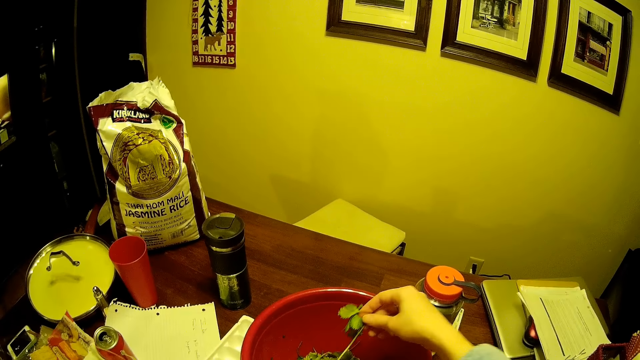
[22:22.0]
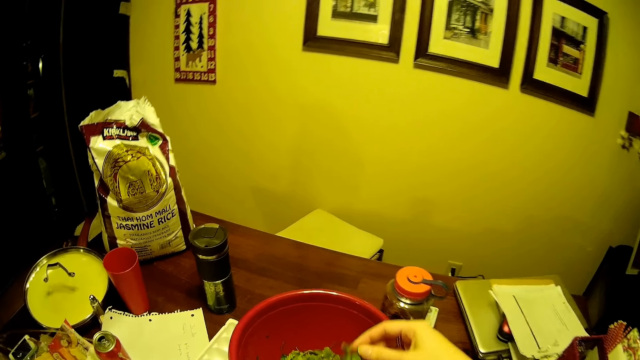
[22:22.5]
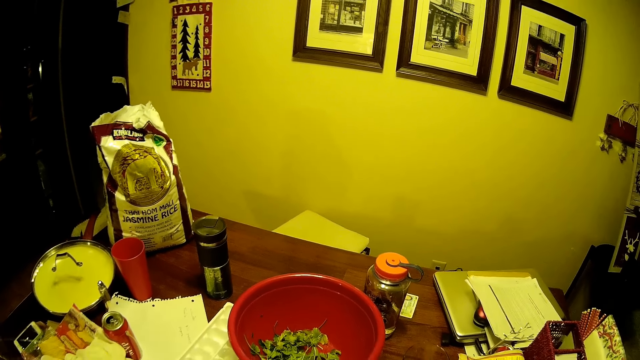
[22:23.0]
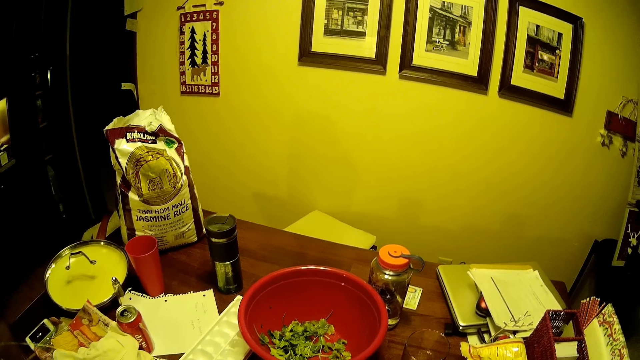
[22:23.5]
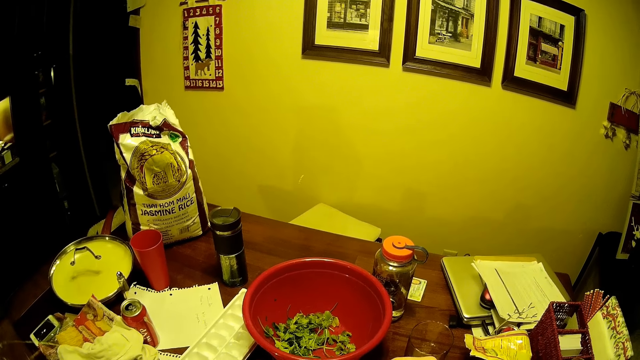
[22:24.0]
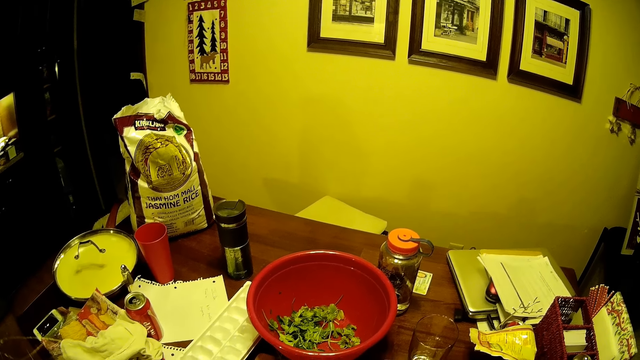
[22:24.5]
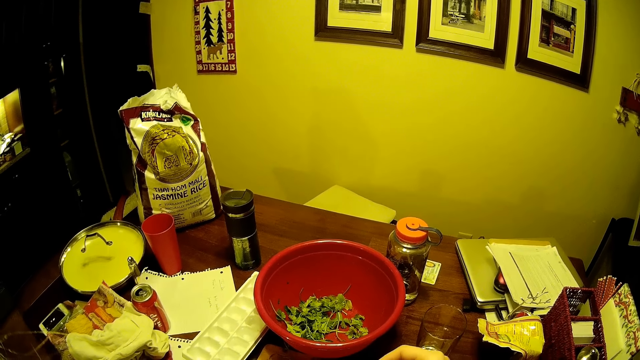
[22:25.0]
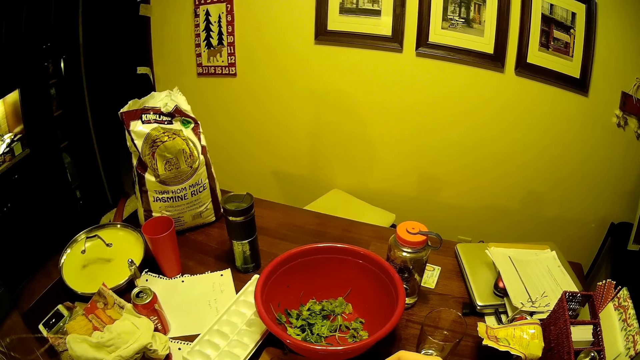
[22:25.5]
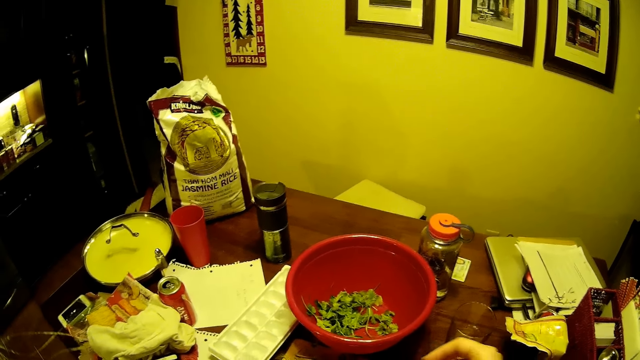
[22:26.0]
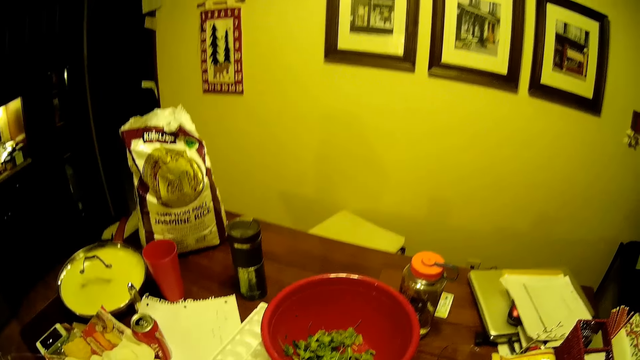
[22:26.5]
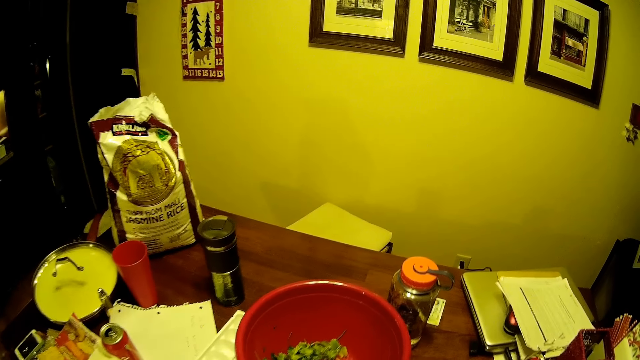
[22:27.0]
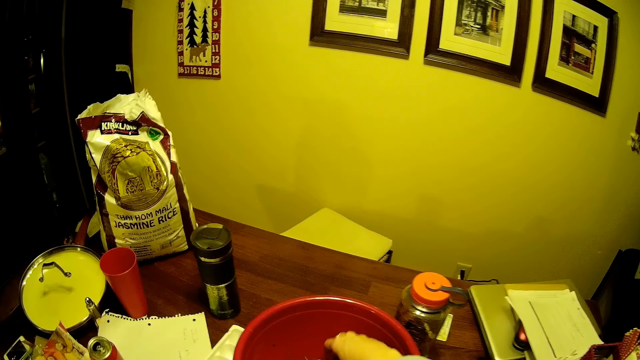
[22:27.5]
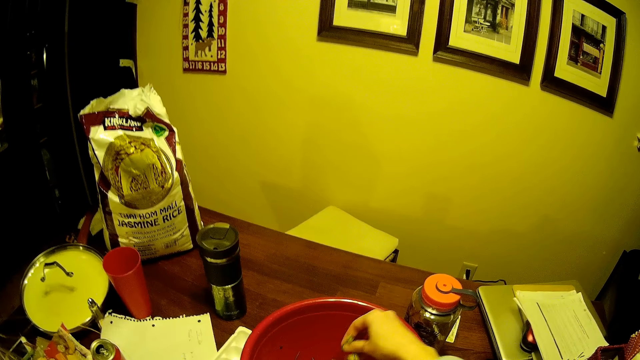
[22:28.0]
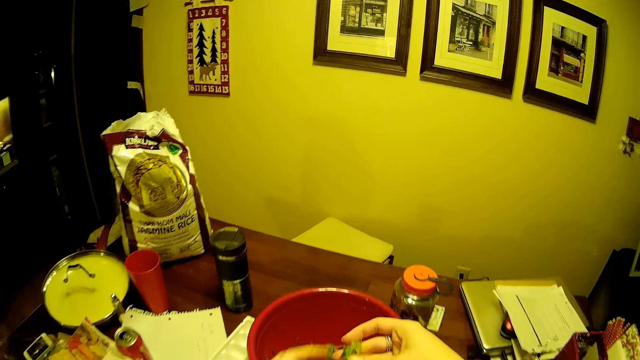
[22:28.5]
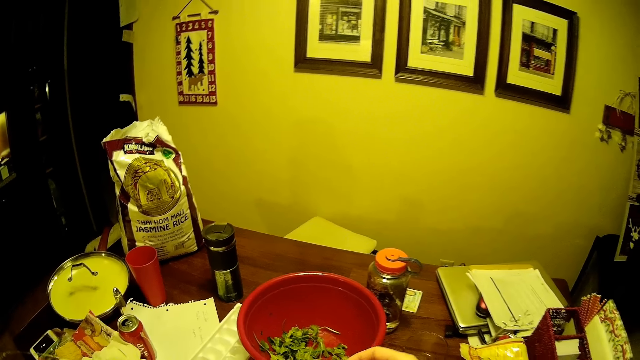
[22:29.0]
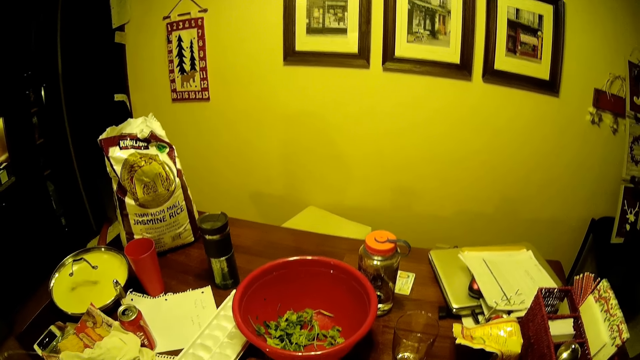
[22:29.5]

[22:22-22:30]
The camera wearer removes the vegetable stem. They pick the vegetable in the basin. They remove the vegetable stem.

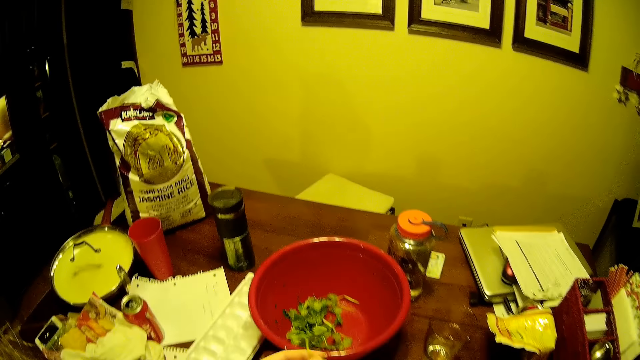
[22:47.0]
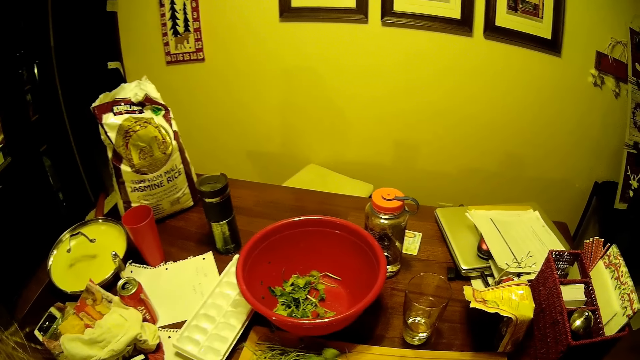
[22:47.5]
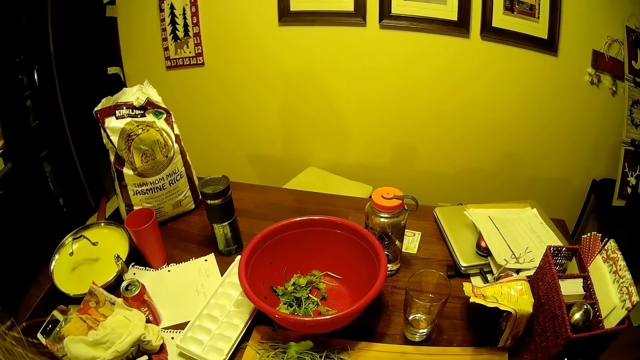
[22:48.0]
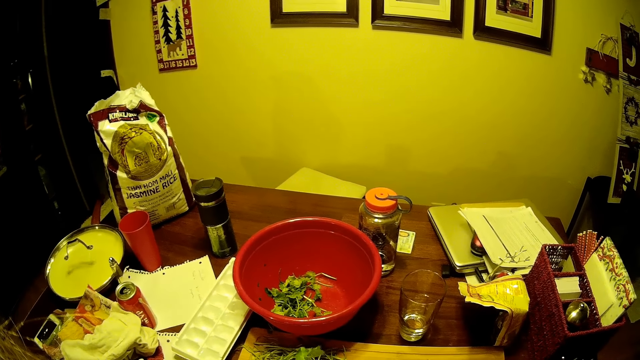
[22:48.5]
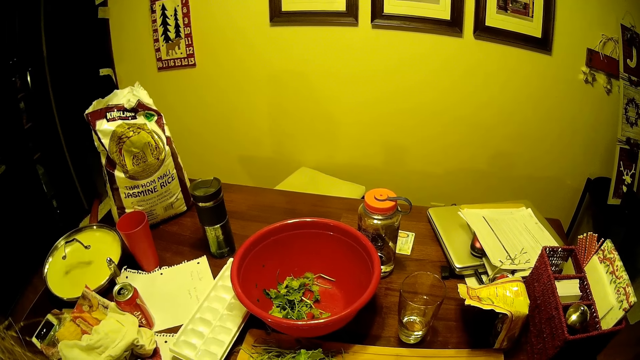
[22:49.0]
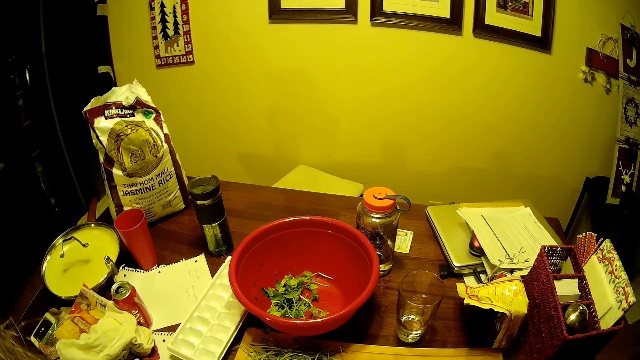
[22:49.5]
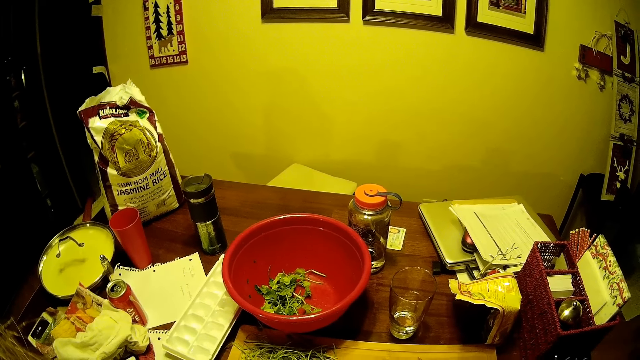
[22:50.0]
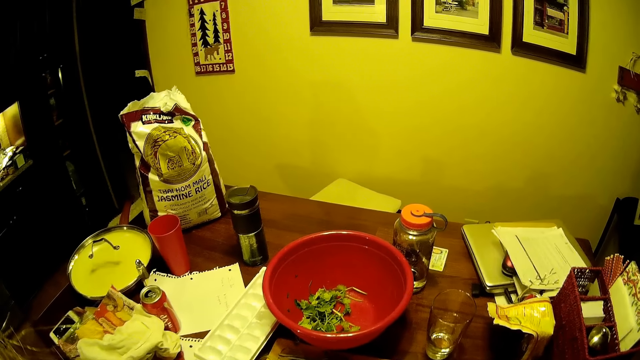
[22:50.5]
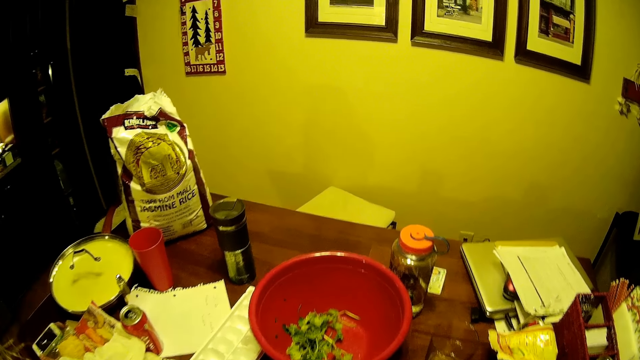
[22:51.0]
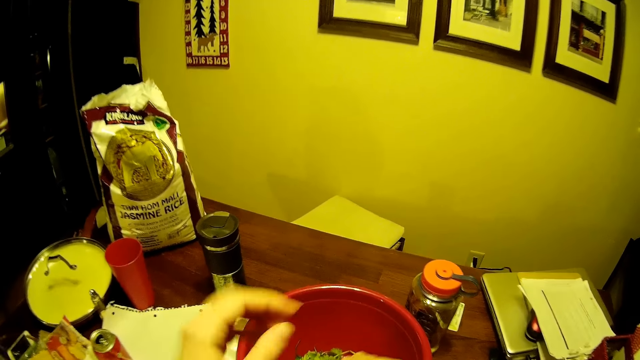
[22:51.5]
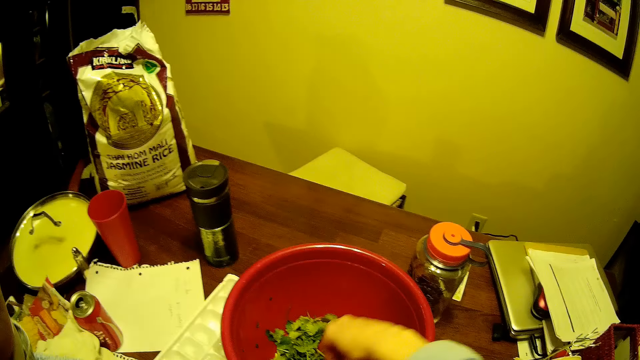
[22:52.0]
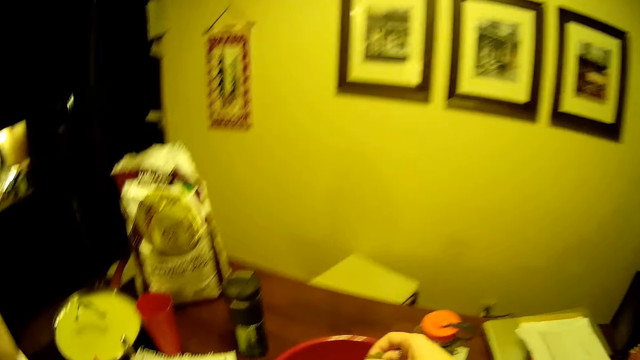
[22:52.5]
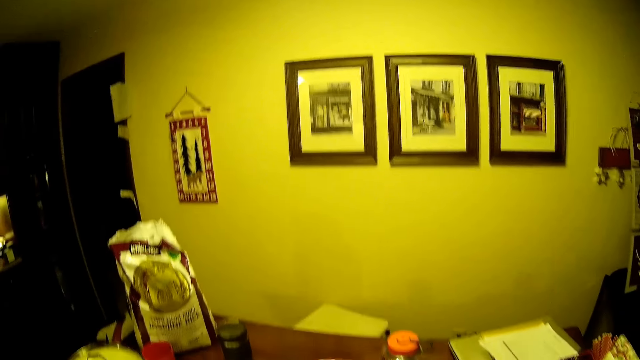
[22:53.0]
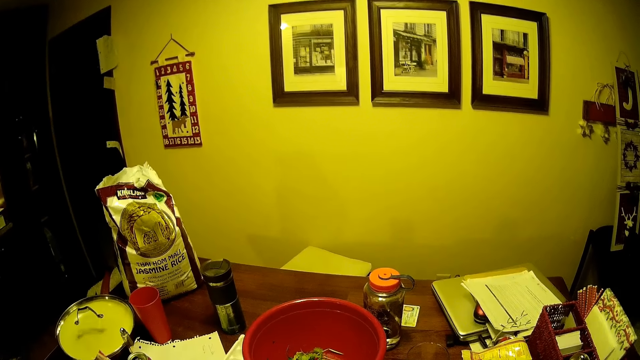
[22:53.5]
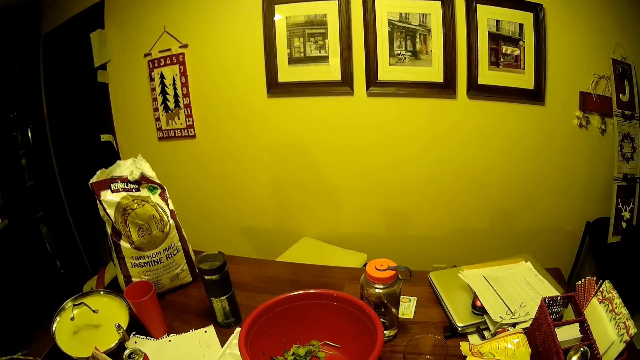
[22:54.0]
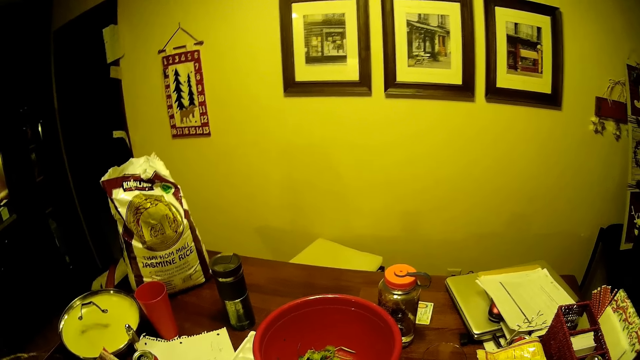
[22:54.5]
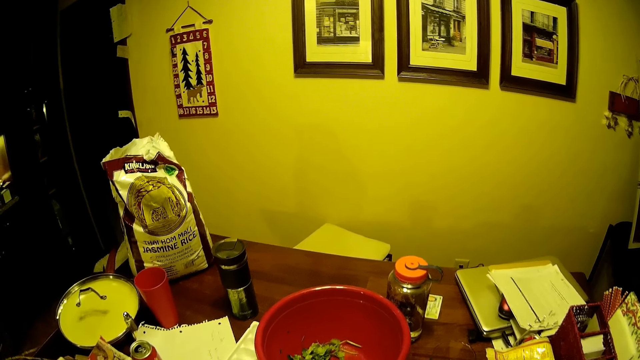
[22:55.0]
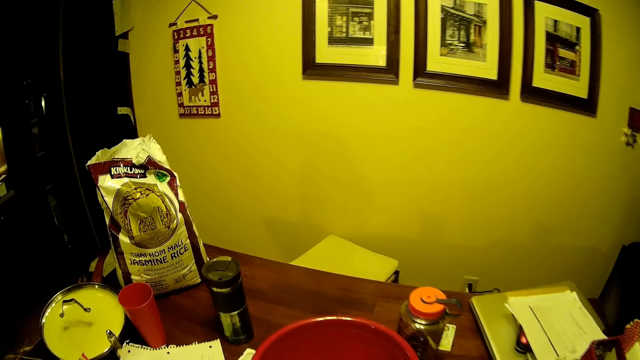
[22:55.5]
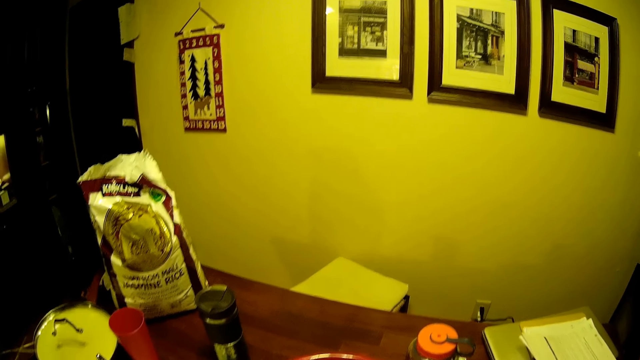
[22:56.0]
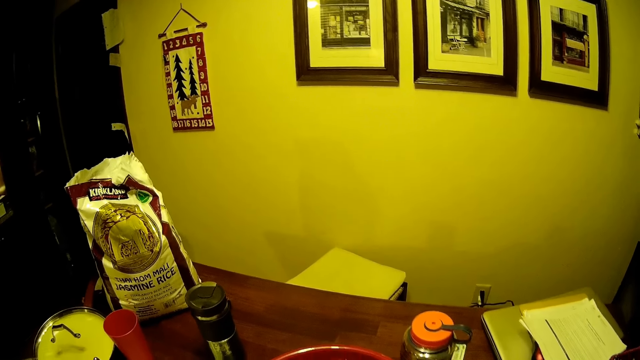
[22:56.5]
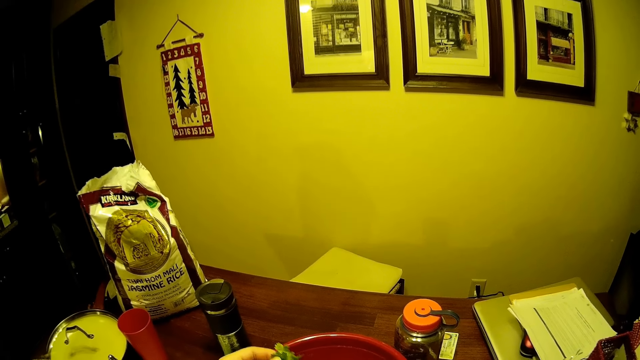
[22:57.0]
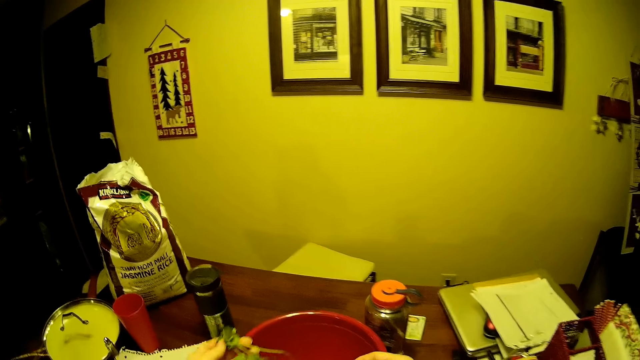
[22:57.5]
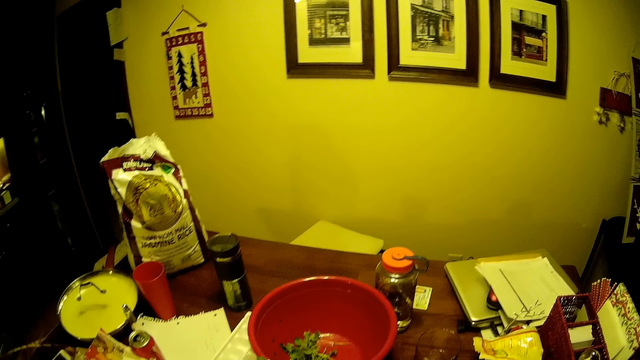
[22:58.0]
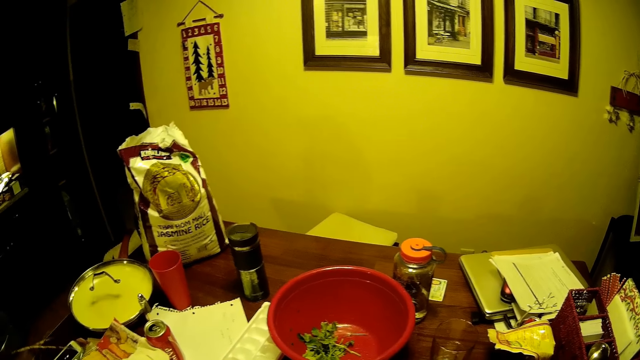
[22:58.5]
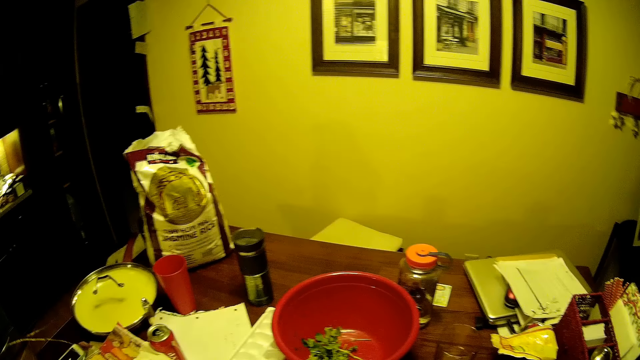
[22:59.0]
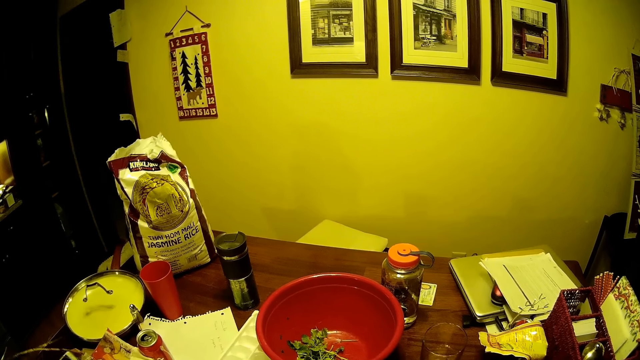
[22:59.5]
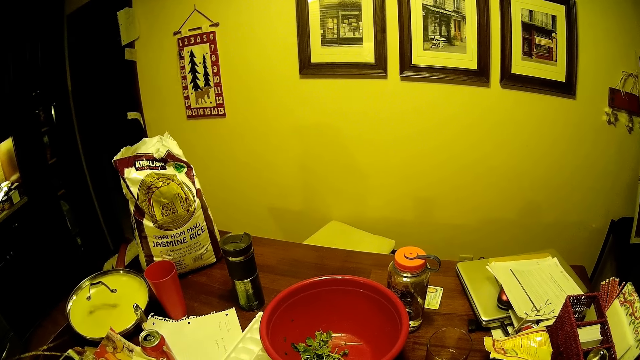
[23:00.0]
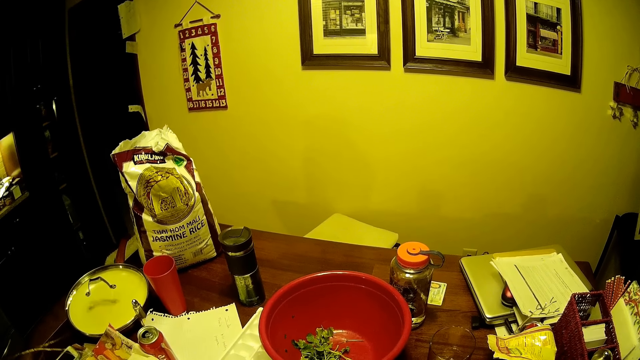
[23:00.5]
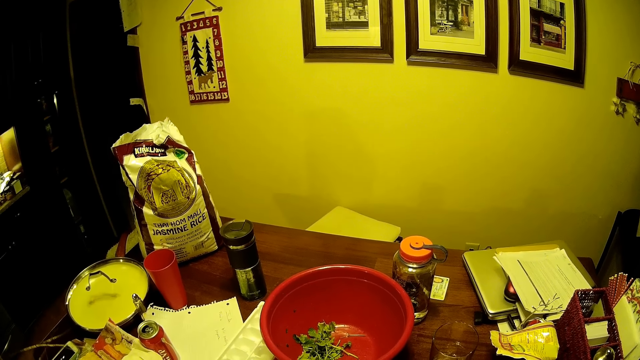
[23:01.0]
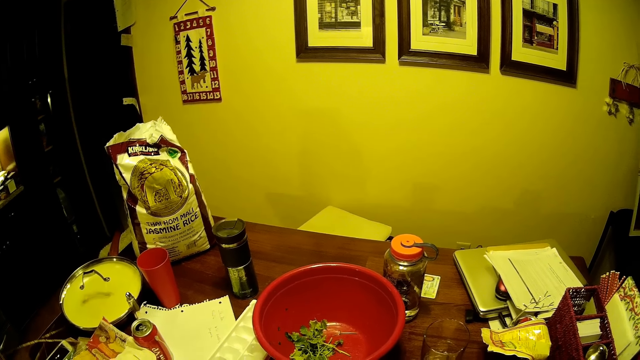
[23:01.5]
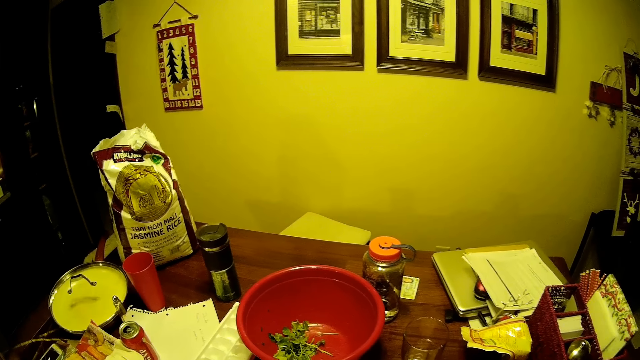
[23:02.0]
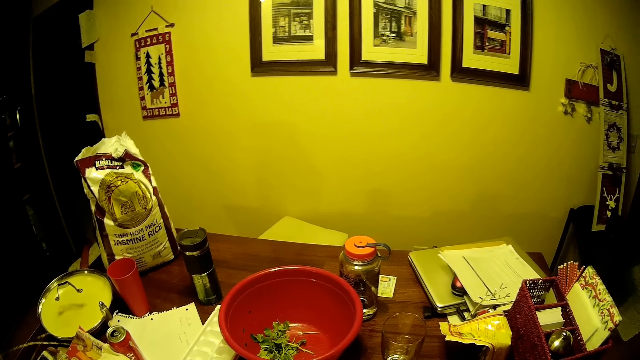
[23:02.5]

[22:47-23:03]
The camera wearer removes the vegetable stems. He carries his hands up. He picks the vegetable in the basin. He removes the vegetable stem.
